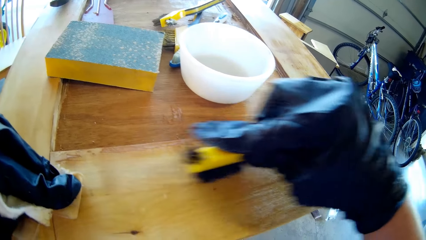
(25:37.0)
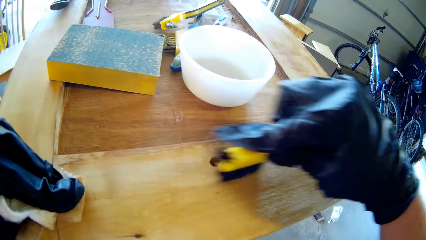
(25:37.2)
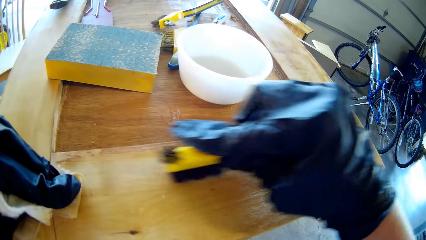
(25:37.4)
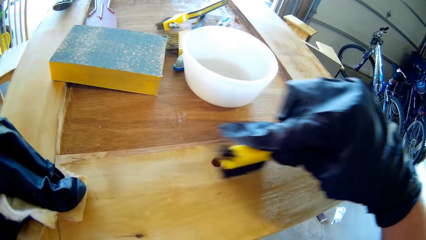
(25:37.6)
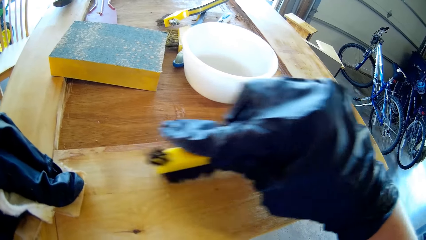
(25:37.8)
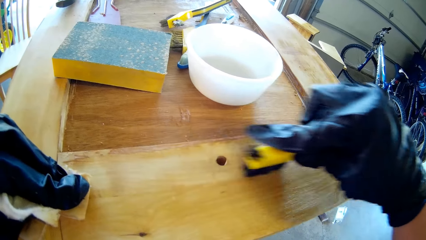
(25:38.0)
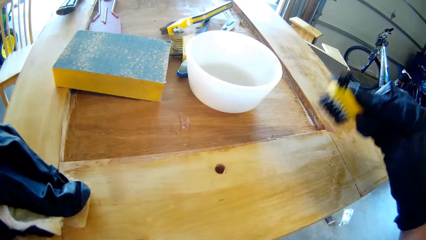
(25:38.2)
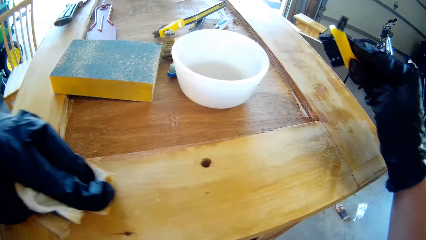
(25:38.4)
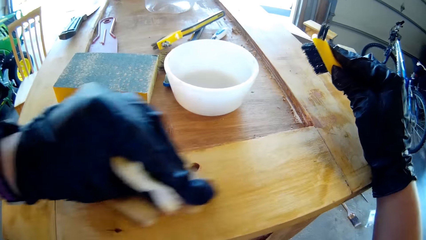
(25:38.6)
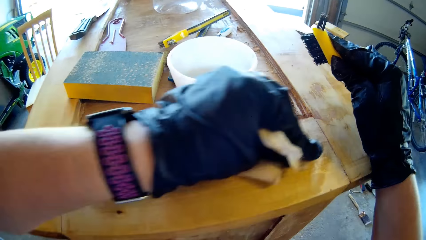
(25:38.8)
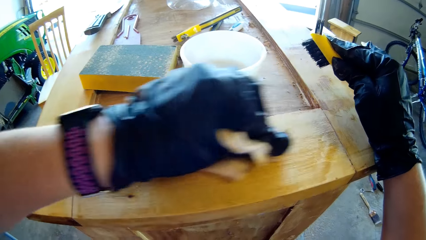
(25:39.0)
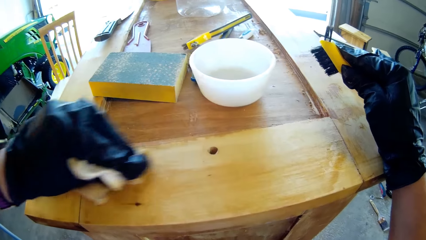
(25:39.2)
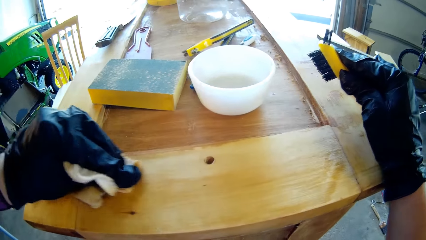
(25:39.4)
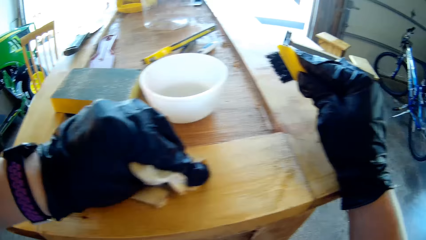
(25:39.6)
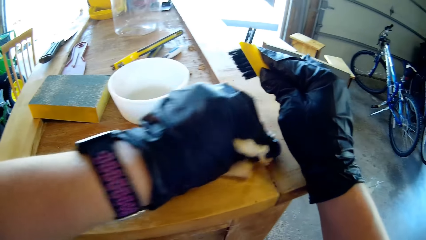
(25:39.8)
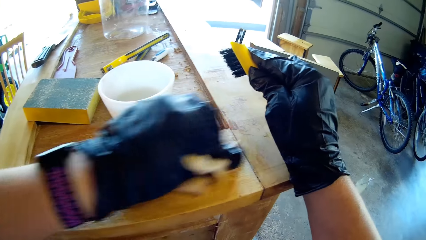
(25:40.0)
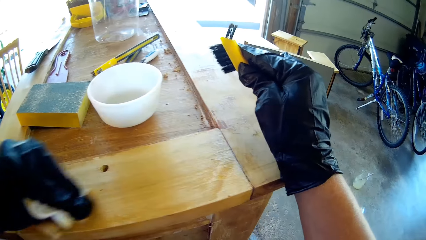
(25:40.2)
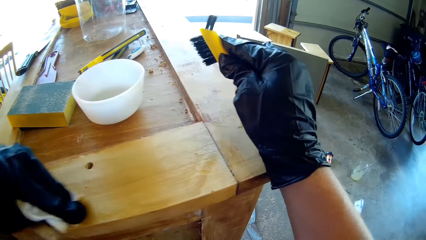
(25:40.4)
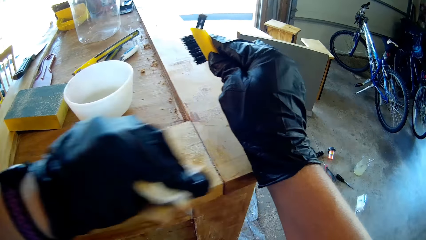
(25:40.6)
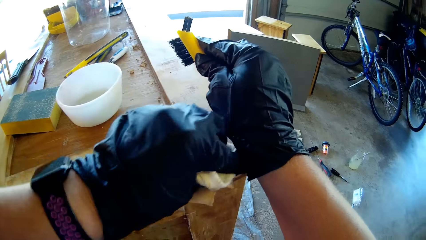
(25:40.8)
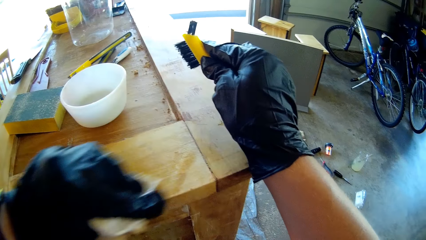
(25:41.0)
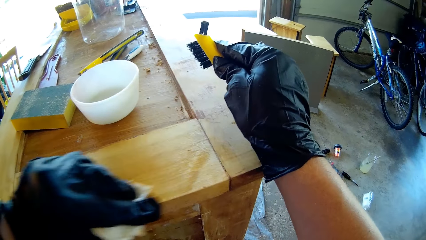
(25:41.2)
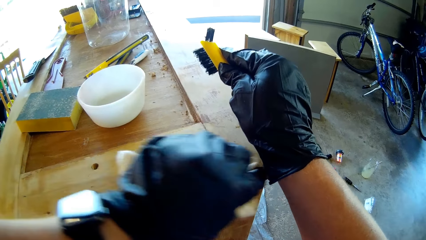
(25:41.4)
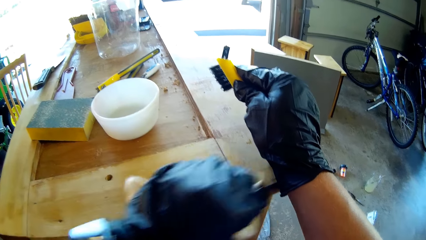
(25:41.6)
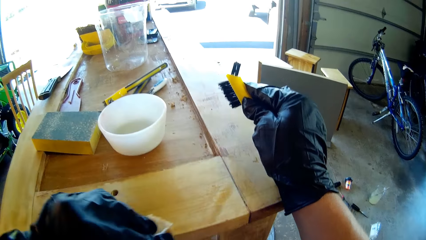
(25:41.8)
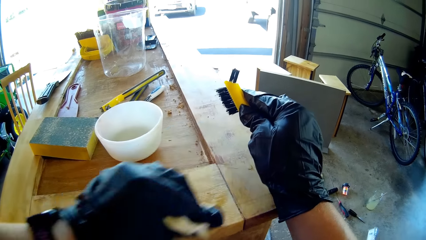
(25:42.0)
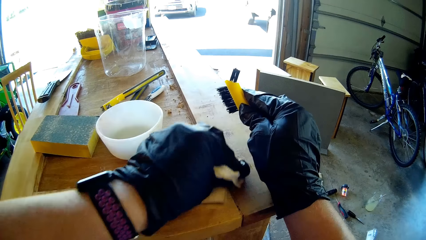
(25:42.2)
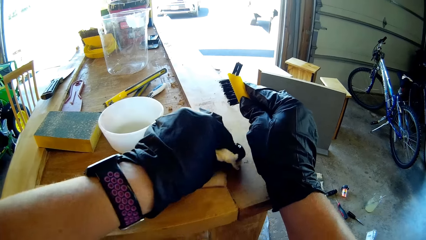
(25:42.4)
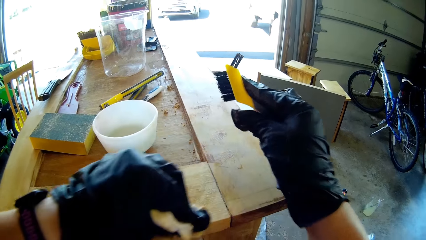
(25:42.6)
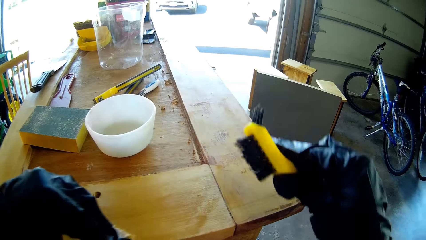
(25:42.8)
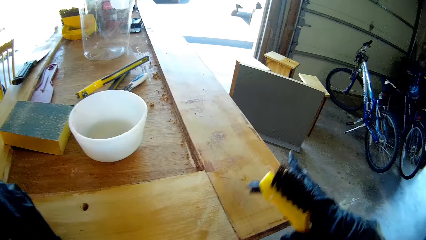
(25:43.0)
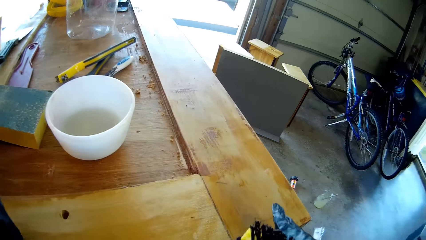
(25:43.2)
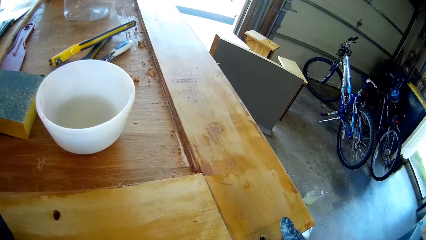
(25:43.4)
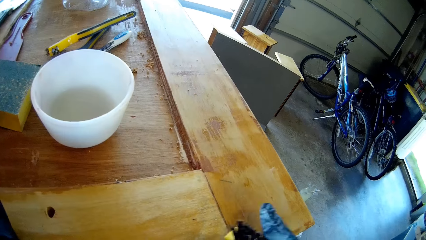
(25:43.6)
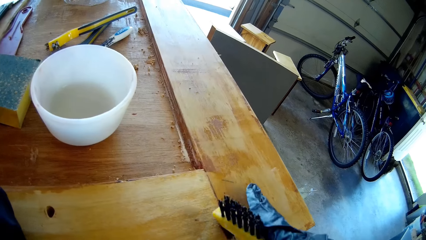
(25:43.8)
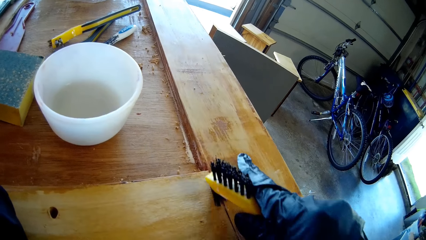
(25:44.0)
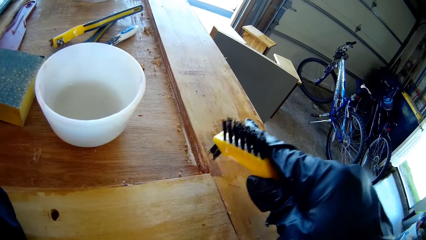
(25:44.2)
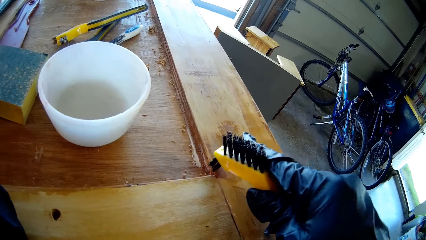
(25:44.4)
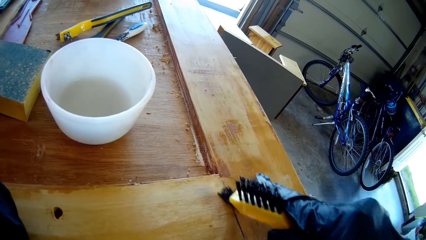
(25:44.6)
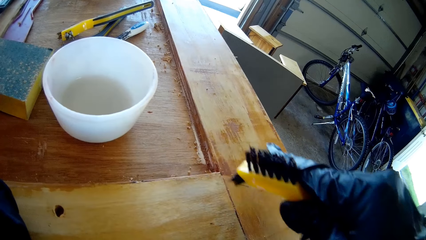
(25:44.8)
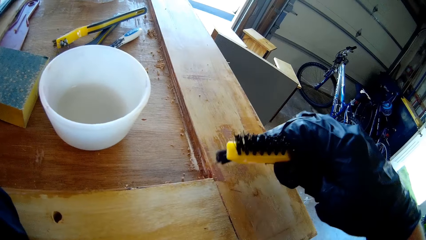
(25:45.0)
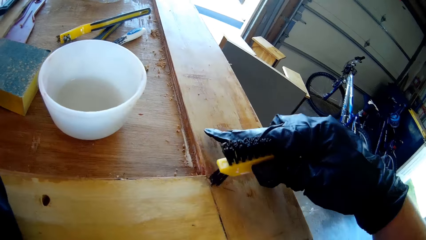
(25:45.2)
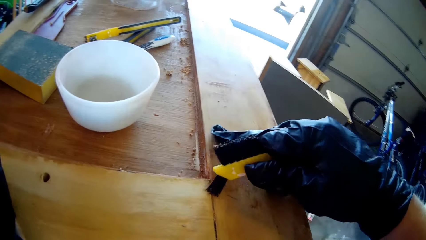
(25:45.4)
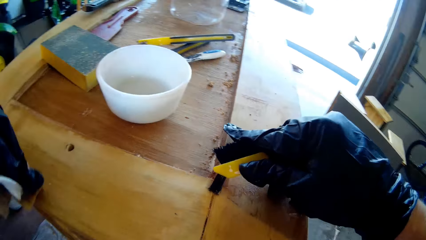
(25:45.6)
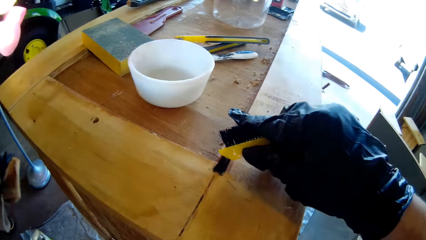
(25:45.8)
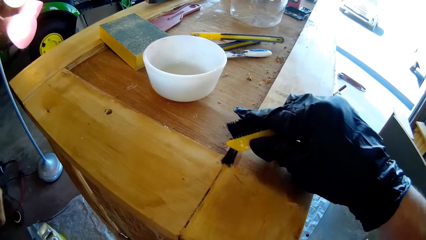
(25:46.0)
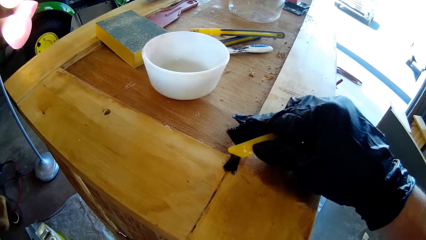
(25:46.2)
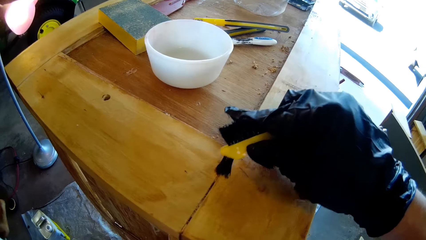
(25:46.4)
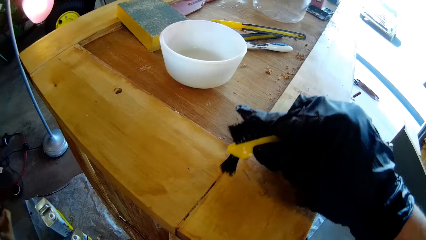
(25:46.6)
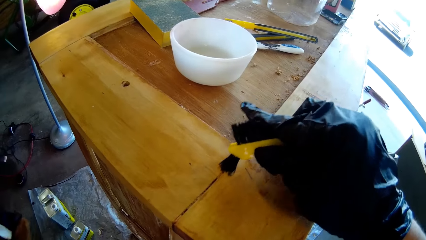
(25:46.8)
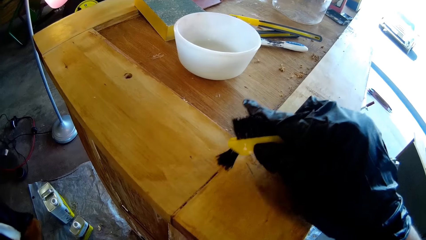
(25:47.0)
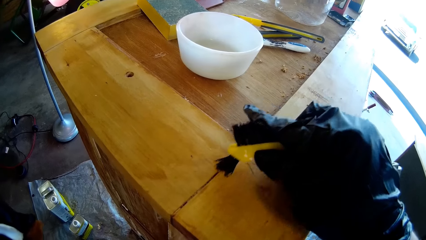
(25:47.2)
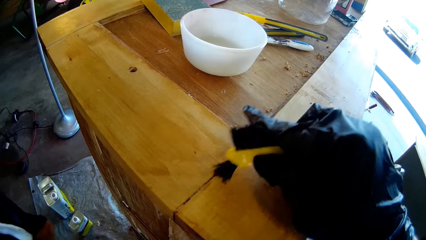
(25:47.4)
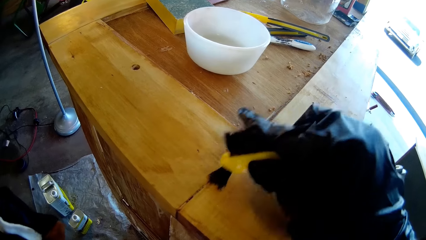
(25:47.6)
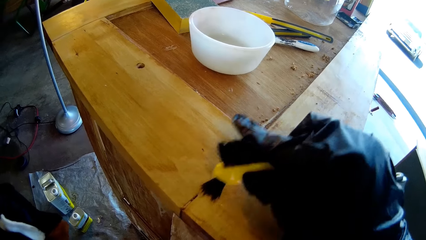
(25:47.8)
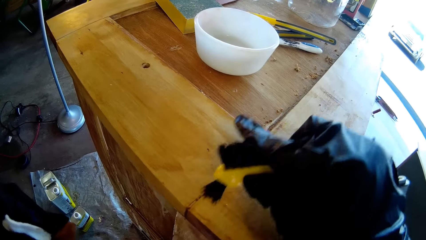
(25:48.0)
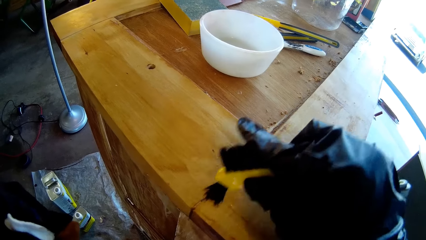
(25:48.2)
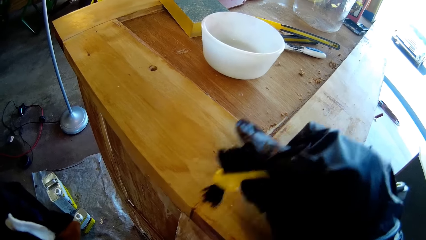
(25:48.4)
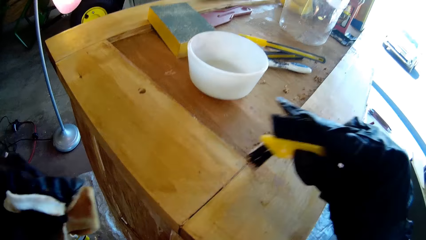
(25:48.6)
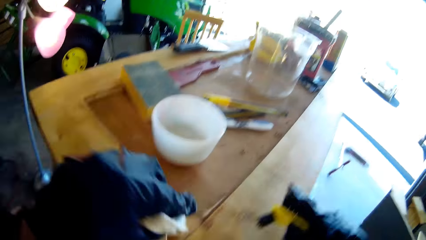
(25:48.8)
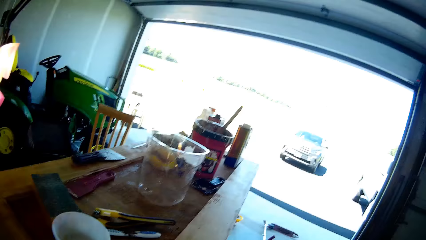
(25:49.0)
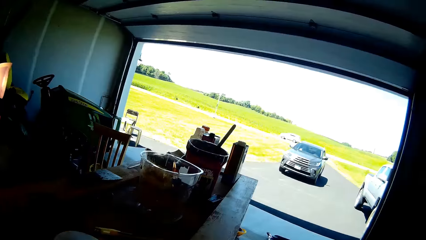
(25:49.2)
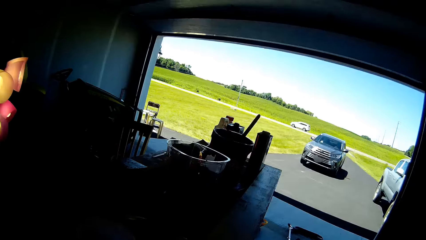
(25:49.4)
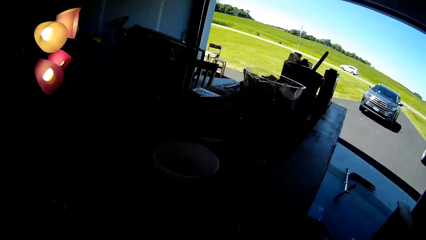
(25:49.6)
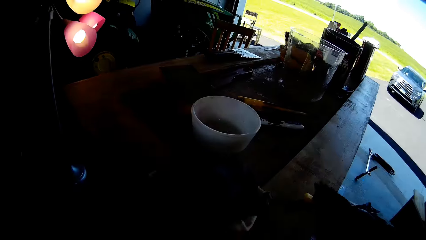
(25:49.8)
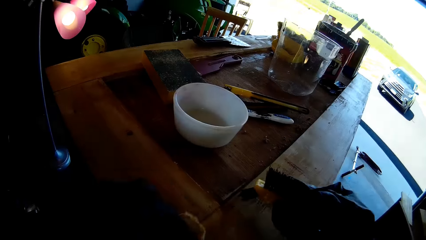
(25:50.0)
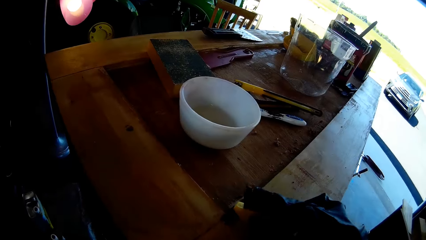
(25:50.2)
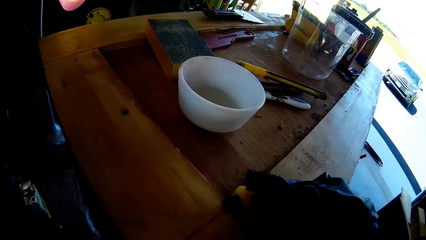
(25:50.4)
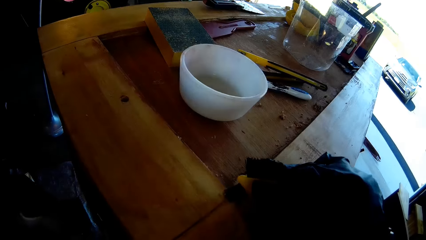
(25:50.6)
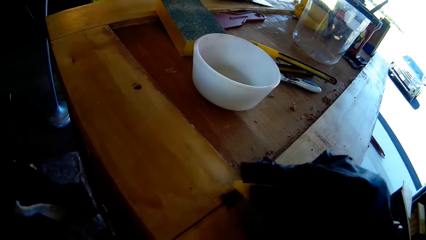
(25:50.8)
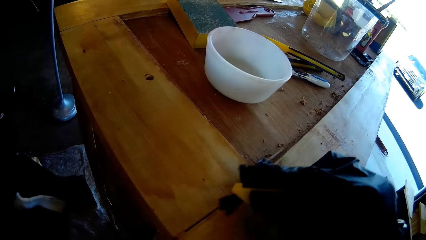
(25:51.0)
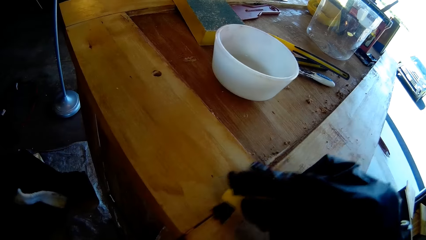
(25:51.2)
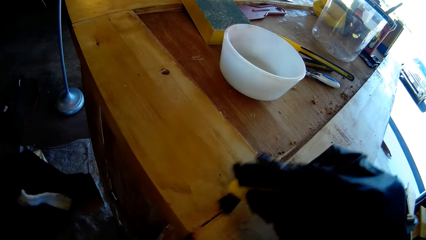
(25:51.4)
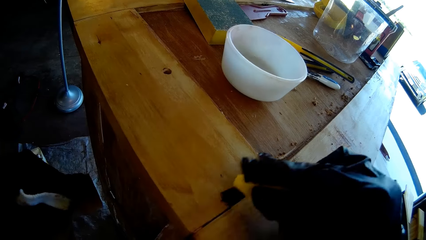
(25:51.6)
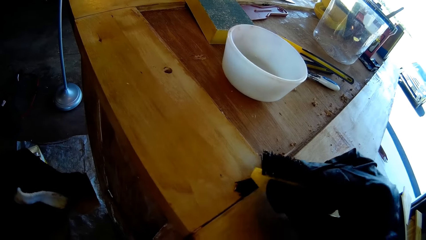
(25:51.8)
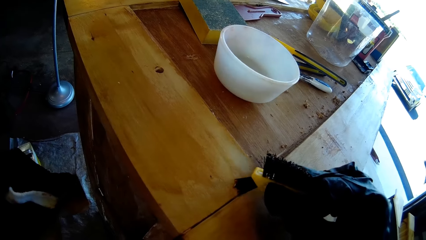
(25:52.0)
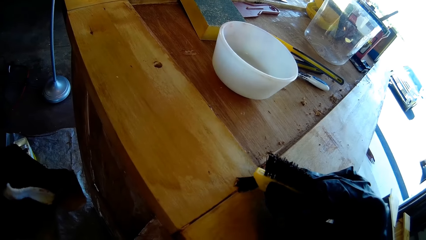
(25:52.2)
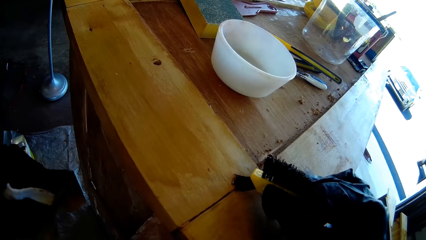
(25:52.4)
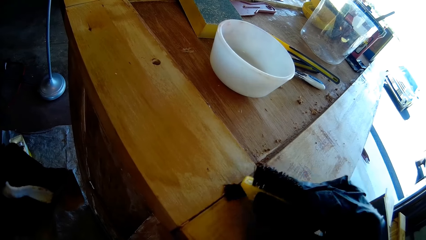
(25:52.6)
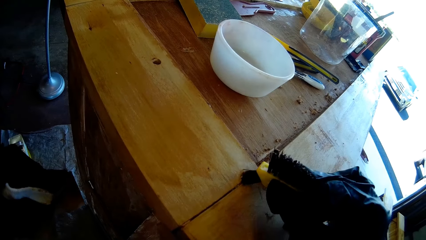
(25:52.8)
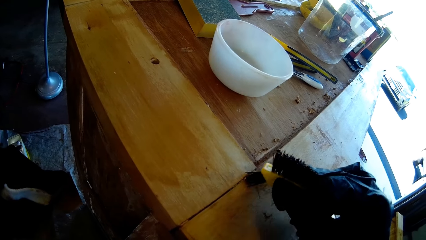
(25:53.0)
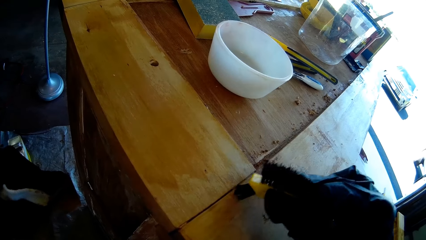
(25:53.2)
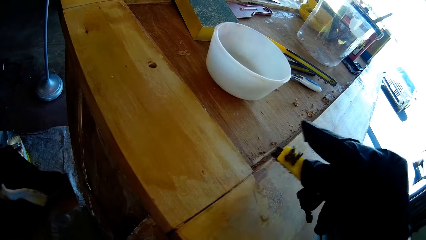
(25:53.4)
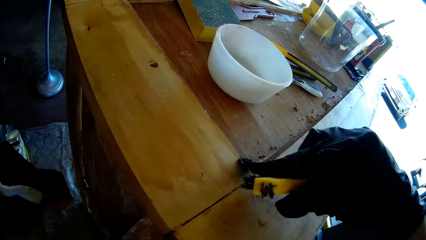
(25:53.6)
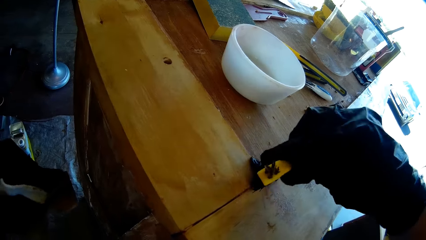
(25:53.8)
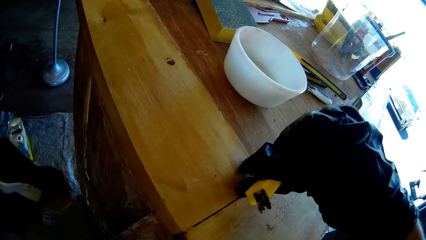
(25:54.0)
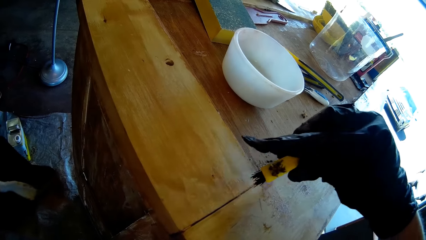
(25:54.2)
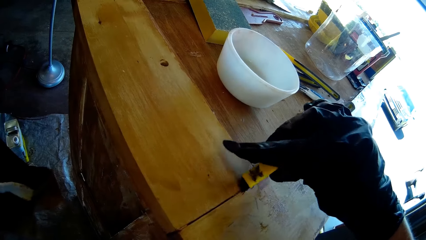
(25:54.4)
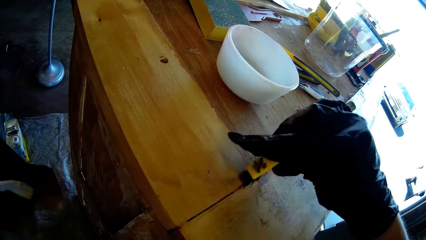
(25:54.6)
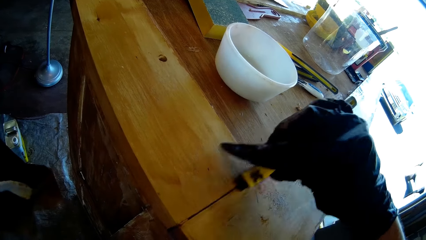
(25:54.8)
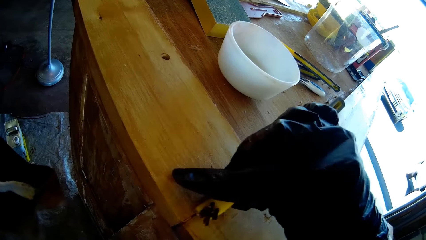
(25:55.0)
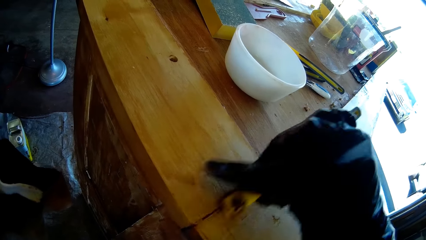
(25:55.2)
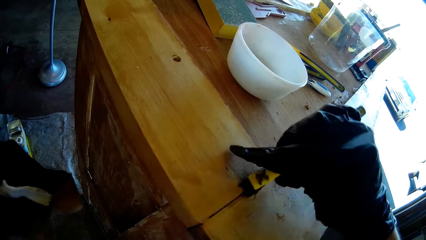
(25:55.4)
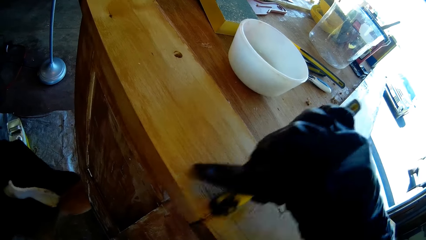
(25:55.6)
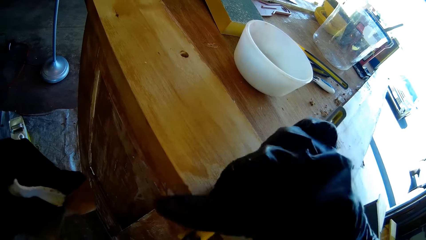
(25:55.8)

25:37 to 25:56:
The camera wearer wipes the wood with the cloth towel. They brush the wood crevice. They wipe the wood with the cloth towel. They brush the wood crevice.
